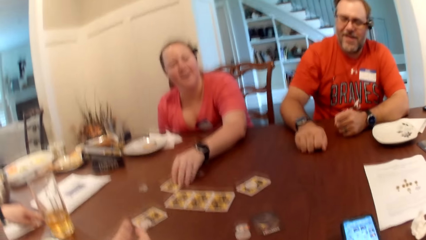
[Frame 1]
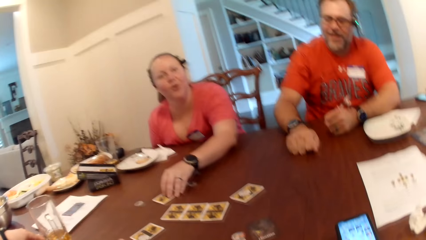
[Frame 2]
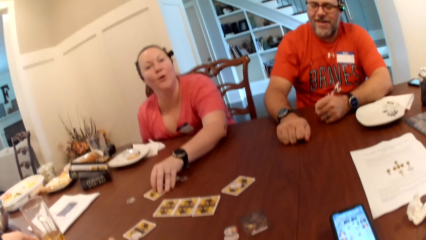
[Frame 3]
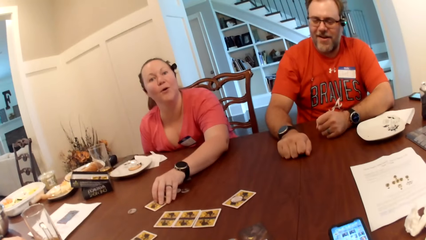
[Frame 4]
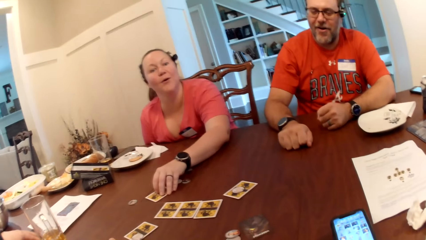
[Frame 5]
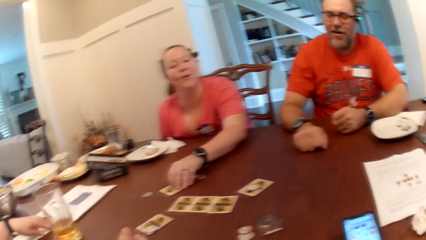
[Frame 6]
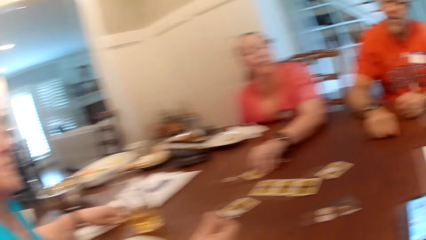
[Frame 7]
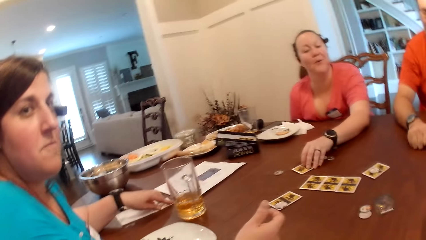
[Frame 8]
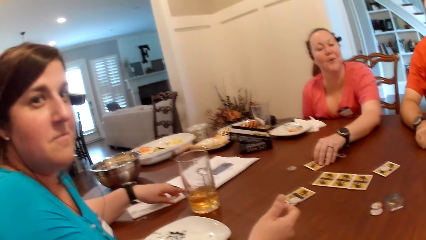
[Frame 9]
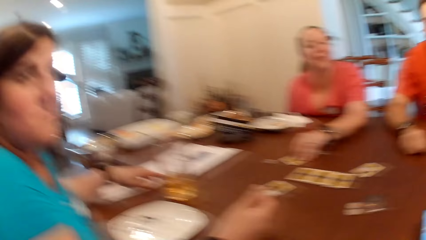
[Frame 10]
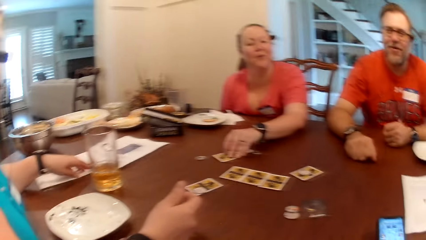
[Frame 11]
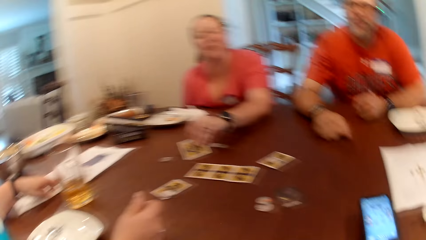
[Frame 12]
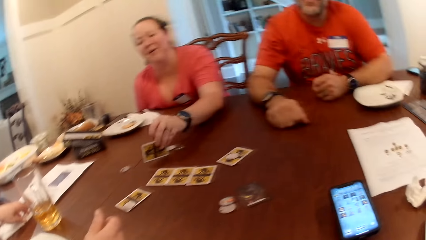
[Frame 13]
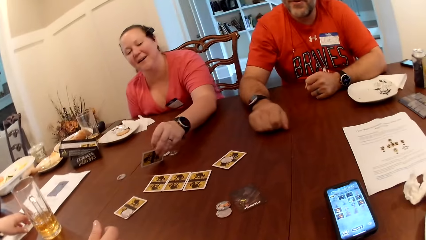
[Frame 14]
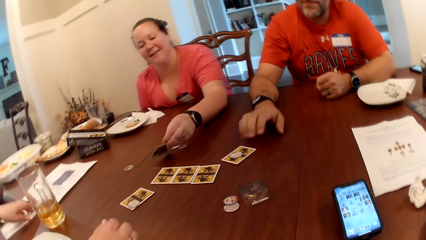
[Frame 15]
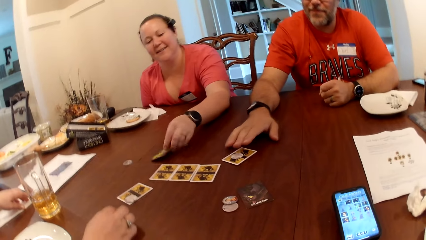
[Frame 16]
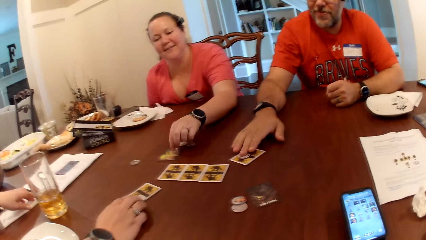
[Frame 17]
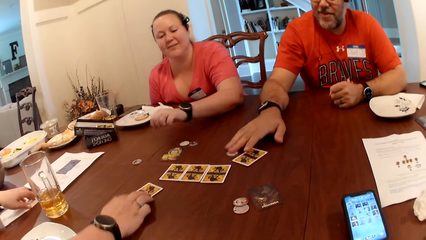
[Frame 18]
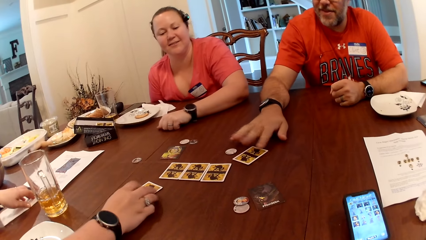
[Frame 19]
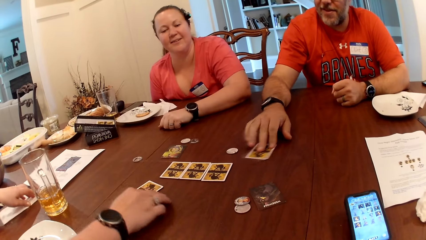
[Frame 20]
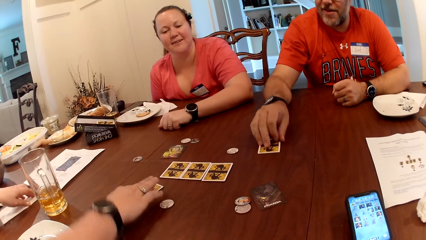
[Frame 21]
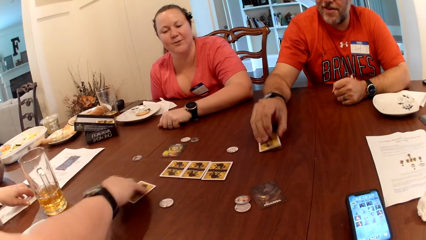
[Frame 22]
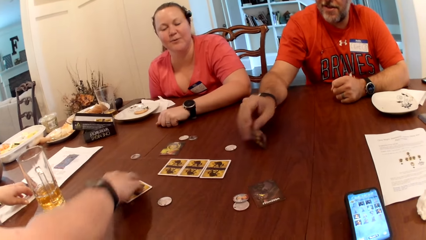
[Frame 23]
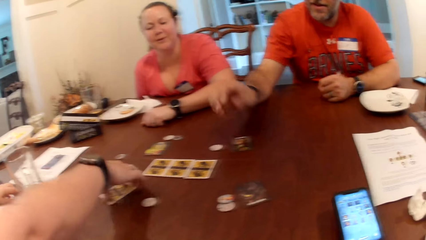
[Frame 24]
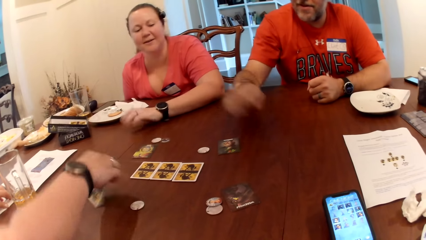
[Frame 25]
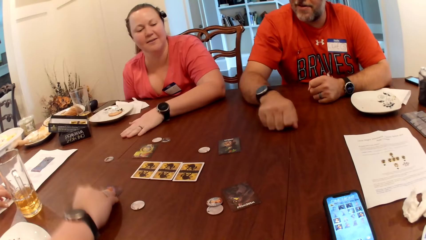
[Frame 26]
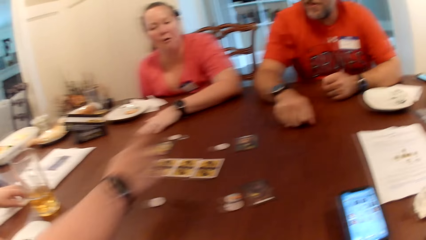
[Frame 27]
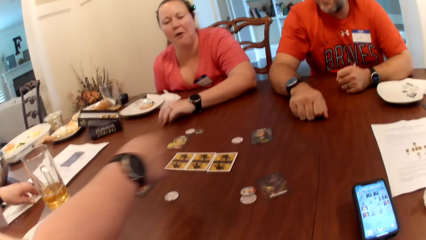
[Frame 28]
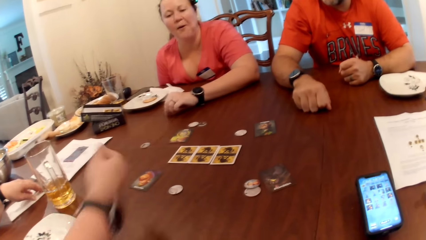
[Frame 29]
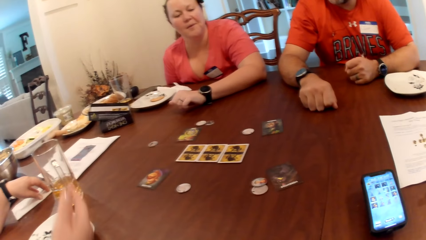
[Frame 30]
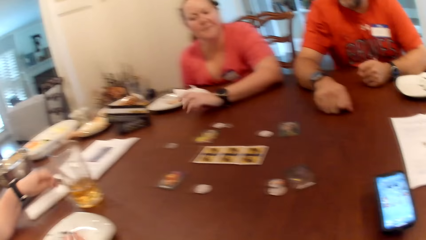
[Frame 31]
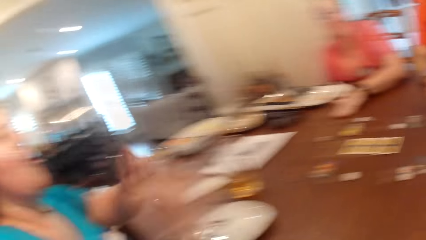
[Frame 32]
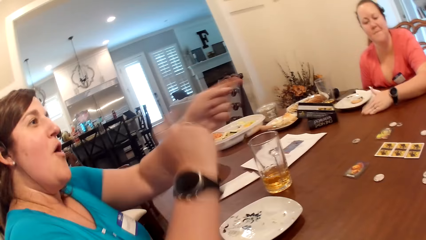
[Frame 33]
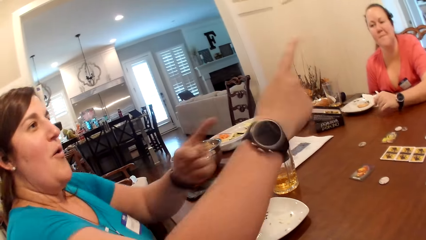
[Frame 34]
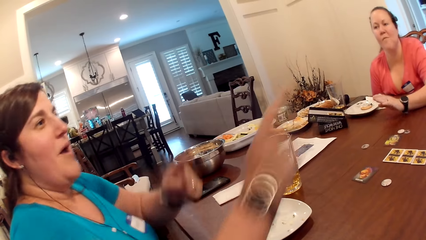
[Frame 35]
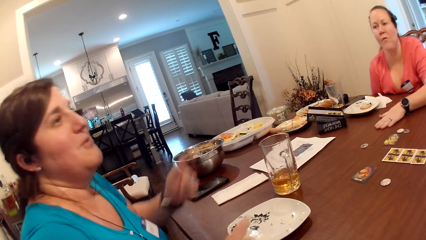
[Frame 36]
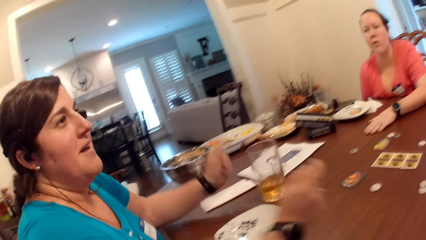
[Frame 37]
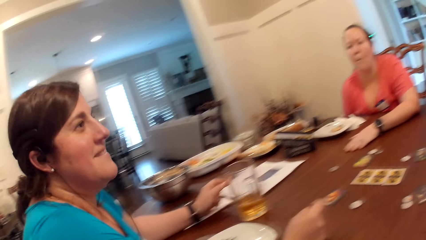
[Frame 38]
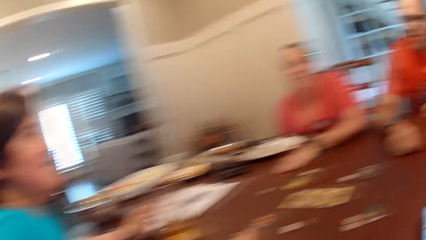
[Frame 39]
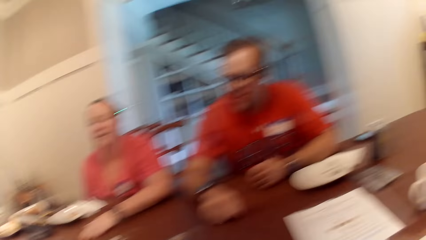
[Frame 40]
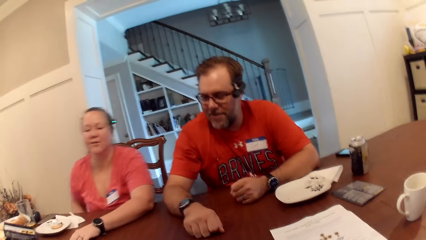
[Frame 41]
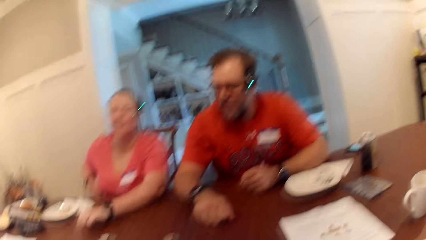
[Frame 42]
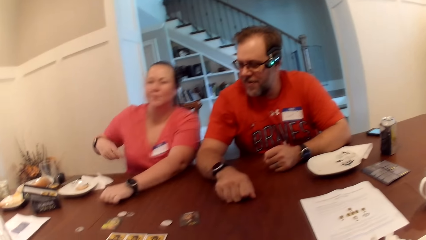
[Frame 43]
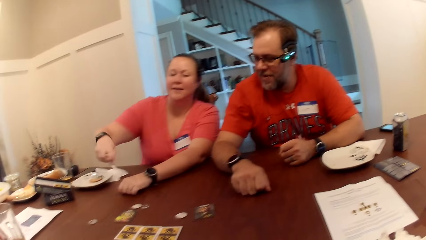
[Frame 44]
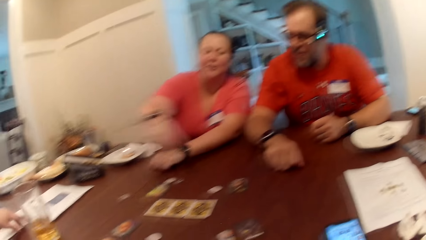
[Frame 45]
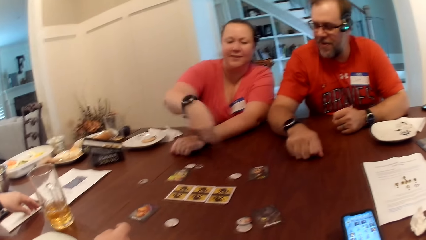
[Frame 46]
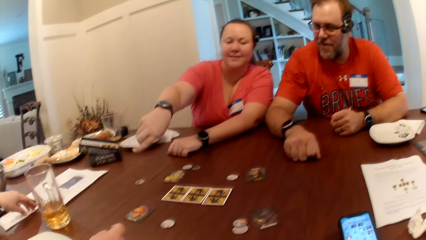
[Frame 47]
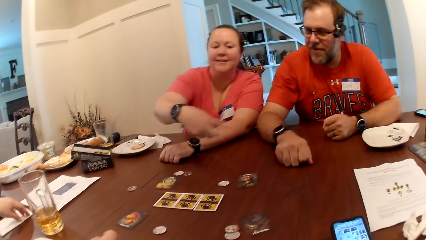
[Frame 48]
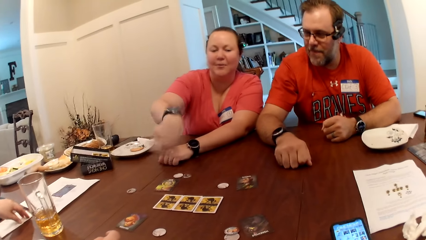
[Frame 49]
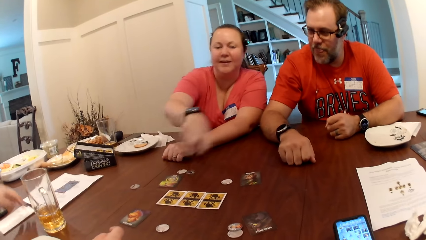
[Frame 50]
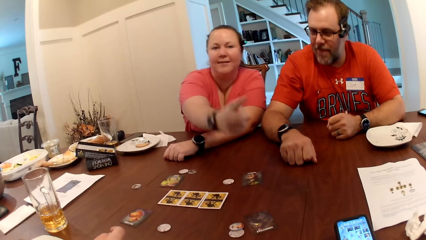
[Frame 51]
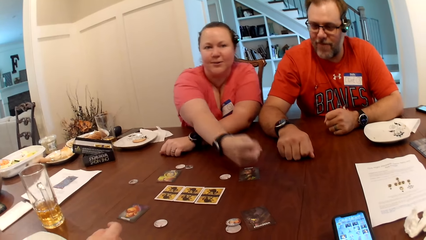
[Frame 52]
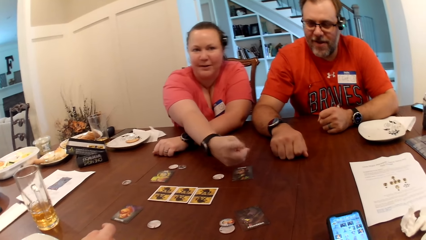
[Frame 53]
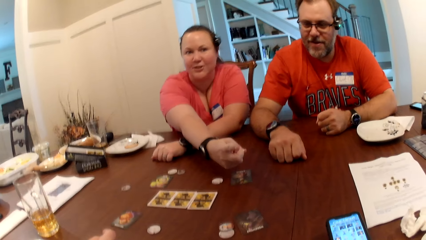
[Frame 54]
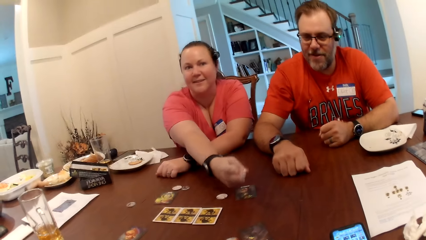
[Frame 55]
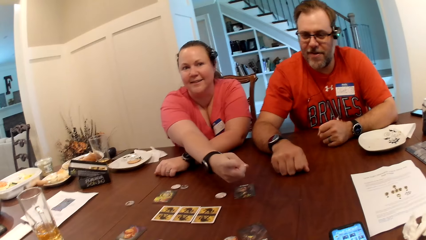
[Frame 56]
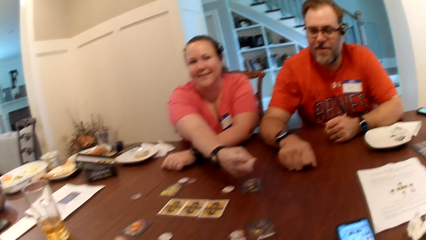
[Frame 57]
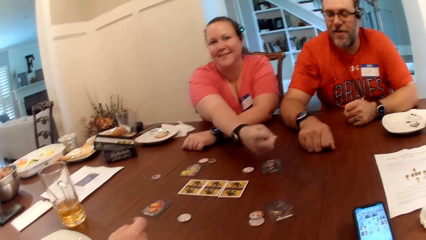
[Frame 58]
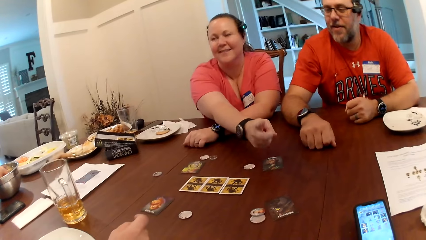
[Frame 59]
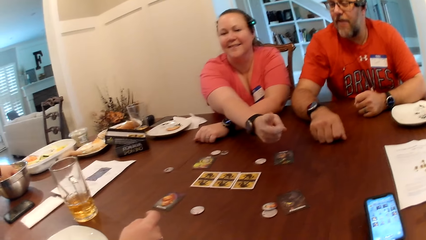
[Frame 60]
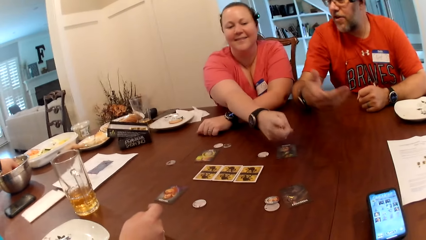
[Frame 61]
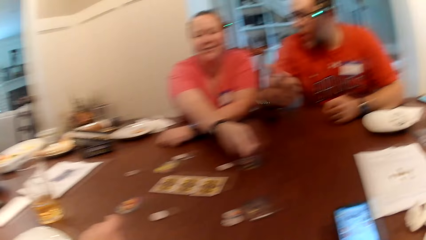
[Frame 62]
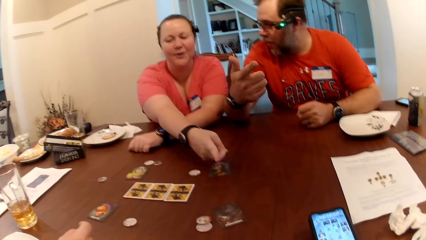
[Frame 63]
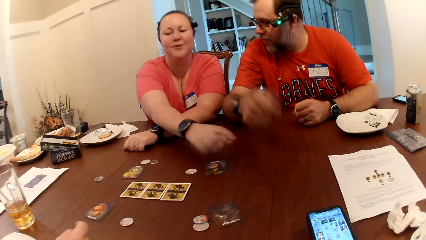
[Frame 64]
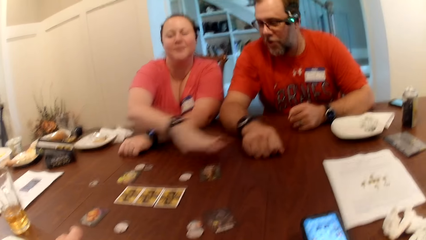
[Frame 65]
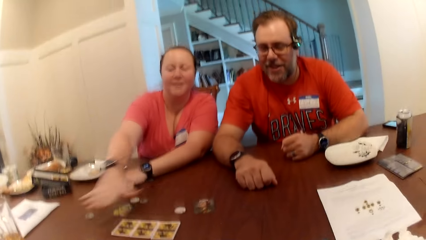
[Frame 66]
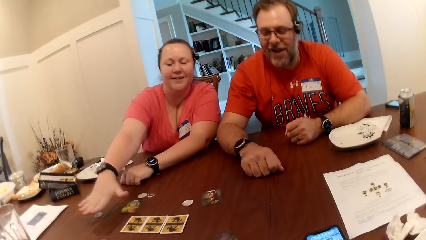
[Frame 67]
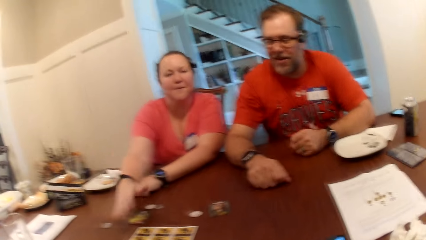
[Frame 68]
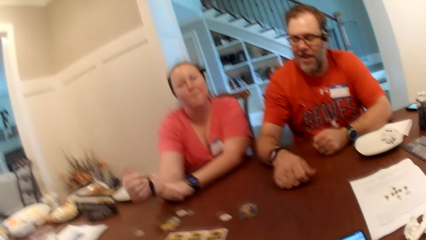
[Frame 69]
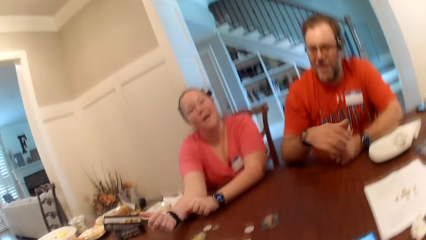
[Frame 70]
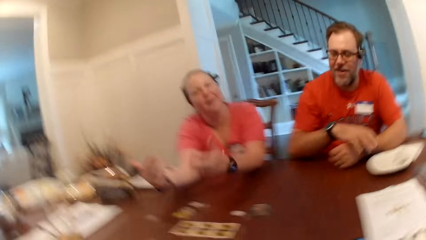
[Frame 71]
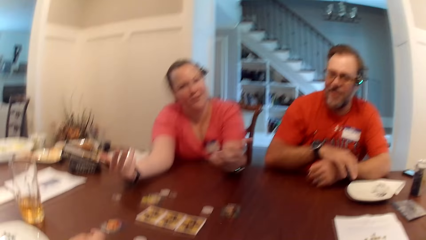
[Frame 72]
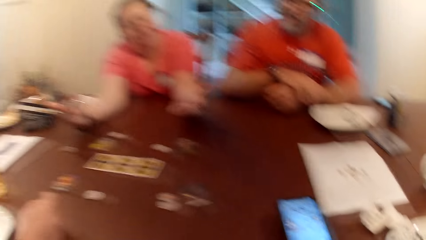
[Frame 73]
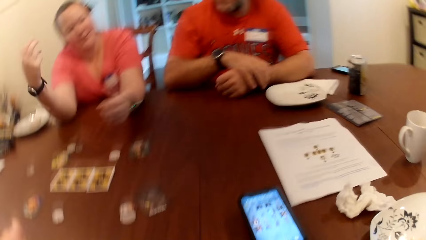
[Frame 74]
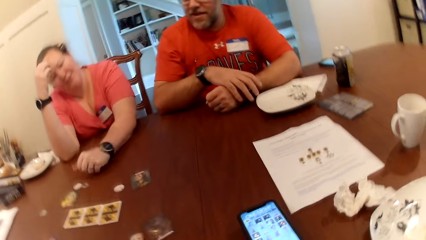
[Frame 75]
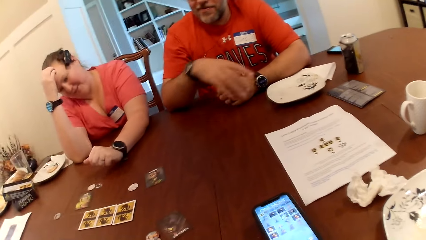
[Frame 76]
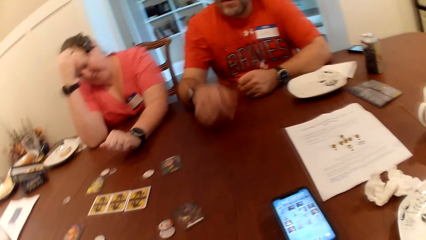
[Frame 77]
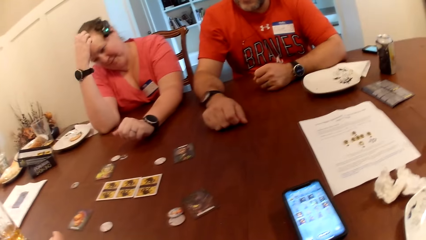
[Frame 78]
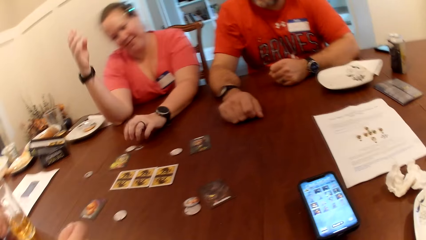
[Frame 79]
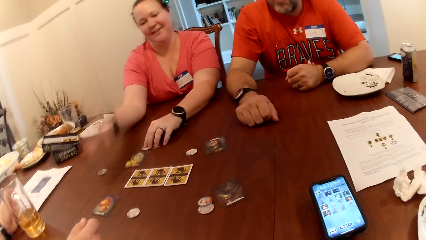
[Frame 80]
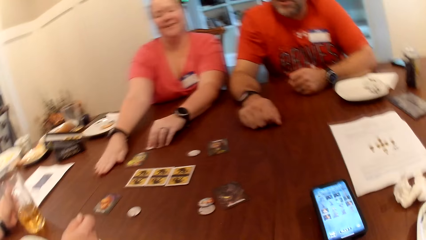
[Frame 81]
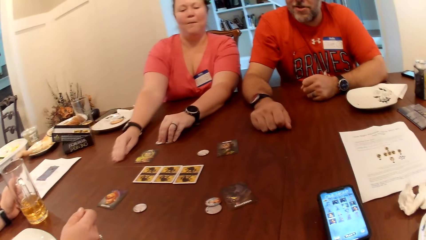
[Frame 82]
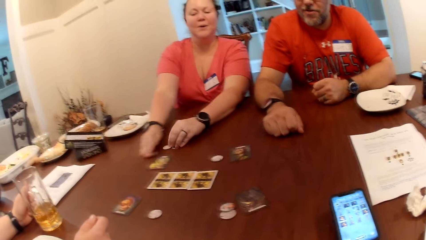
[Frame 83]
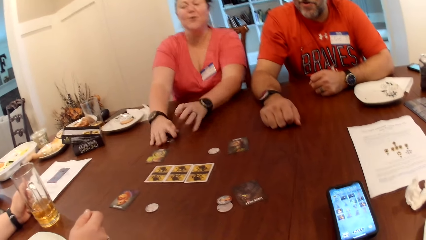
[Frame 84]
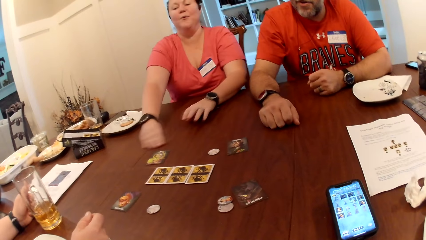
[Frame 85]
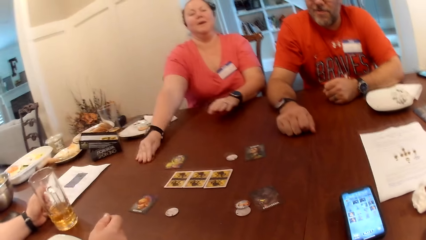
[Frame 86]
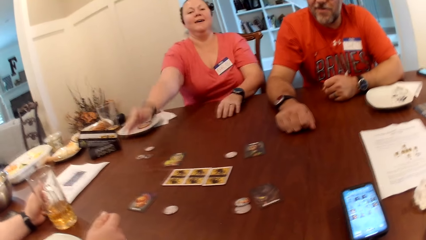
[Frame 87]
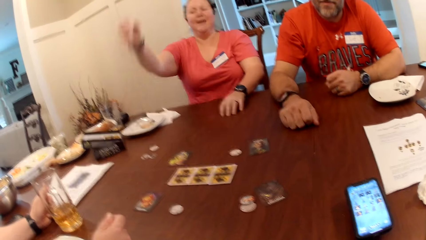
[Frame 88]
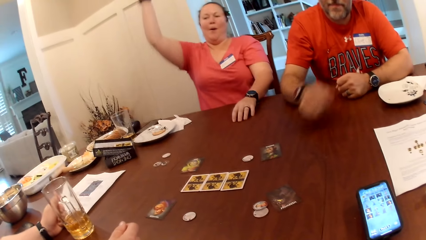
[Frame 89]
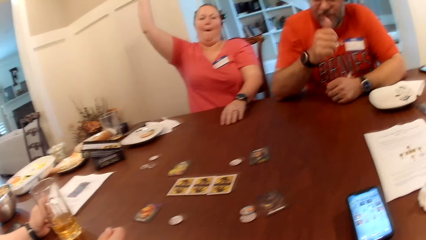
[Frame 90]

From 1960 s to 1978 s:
A woman flips a card on the table with her left hand. A man moves a token from a card with his right hand. Another woman moves a token from a card with her right hand. The man flips the card on the table with his right hand. The other woman flips the card on the table with her right hand, removes both hands from the table, and places both hands on the table. The first woman places her right hand on the table, moves the tokens on the table with her left hand, moves the token on the table with her right hand, and removes her right hand from the table.
